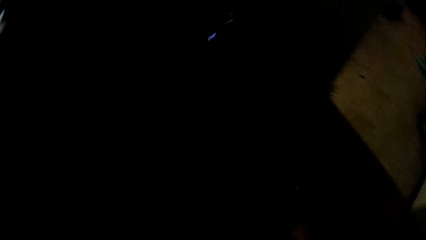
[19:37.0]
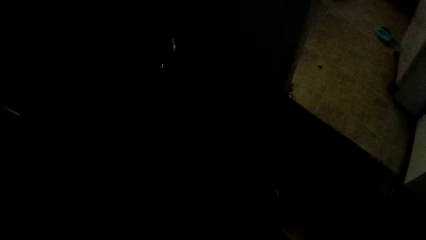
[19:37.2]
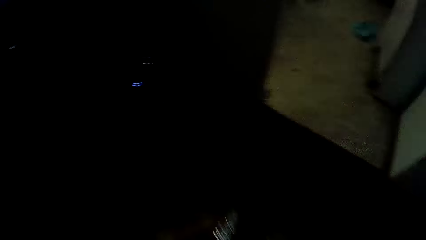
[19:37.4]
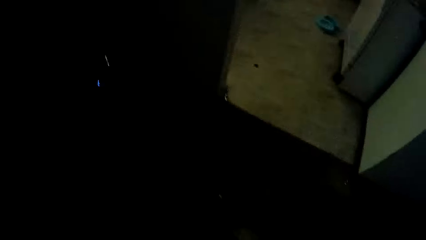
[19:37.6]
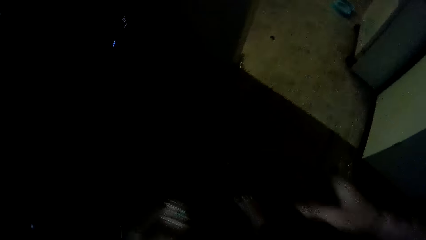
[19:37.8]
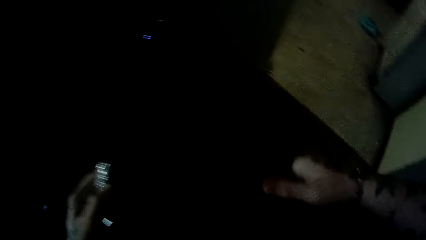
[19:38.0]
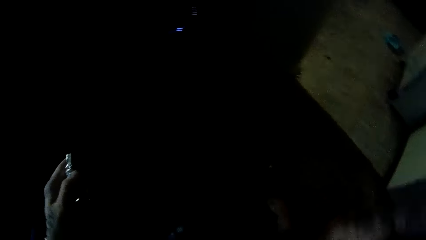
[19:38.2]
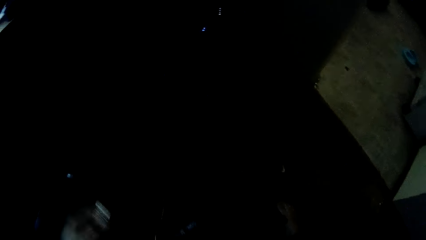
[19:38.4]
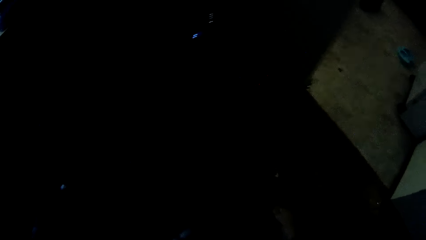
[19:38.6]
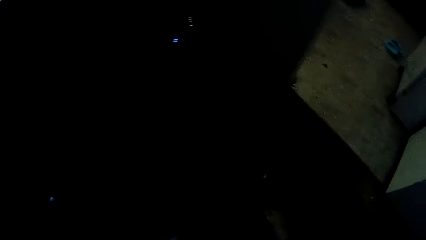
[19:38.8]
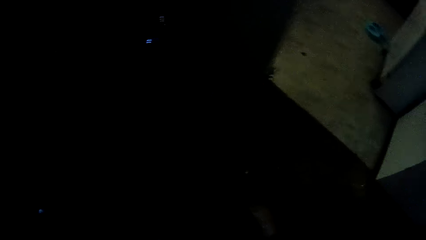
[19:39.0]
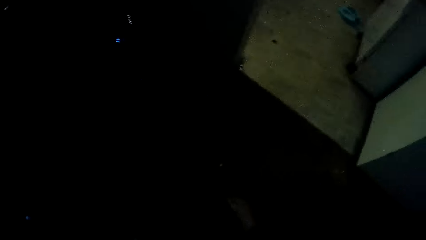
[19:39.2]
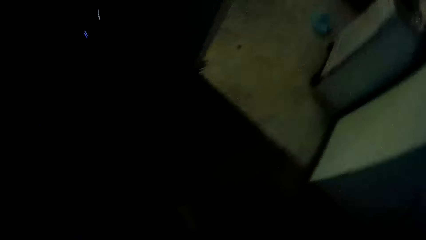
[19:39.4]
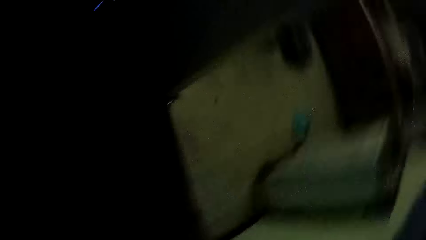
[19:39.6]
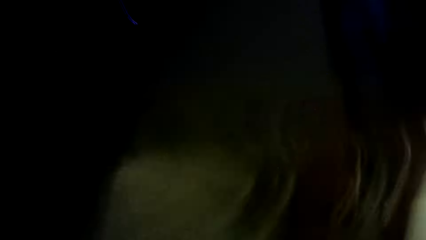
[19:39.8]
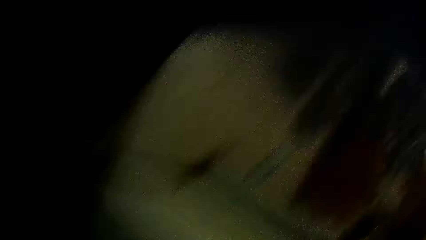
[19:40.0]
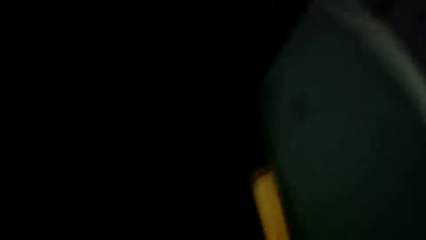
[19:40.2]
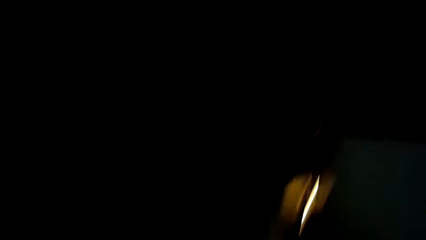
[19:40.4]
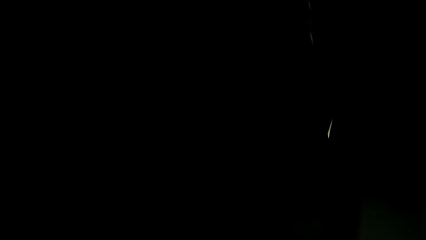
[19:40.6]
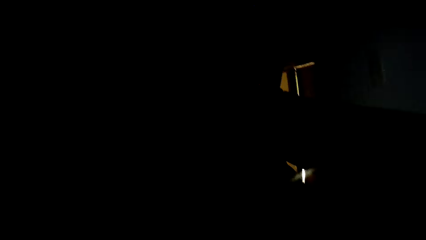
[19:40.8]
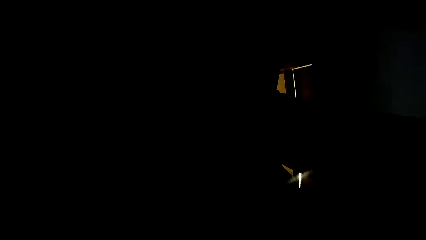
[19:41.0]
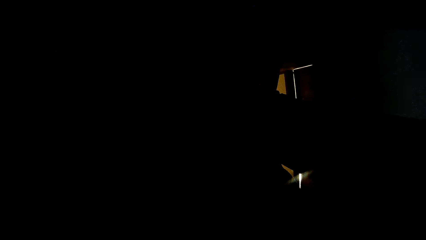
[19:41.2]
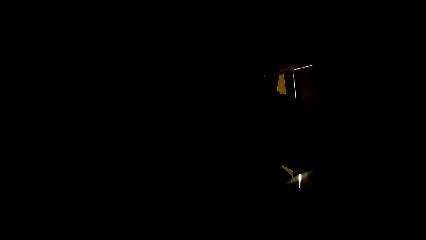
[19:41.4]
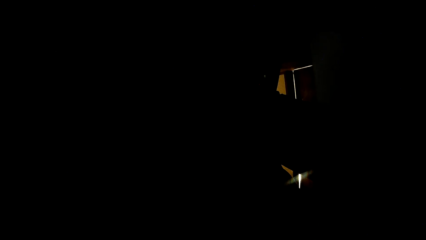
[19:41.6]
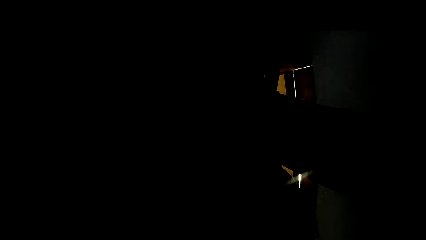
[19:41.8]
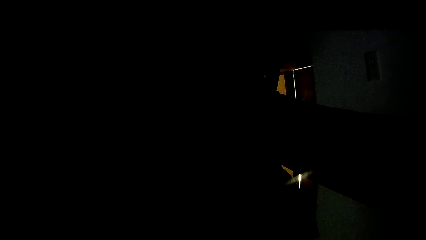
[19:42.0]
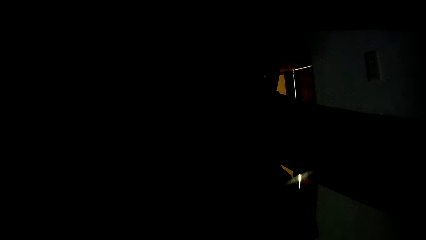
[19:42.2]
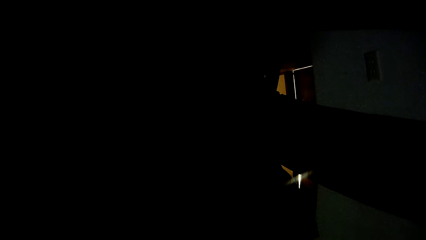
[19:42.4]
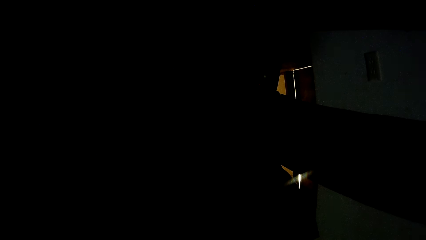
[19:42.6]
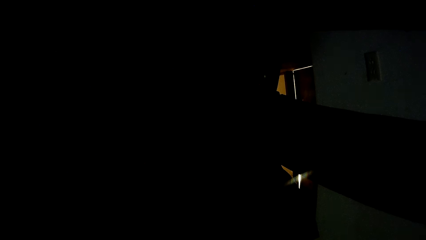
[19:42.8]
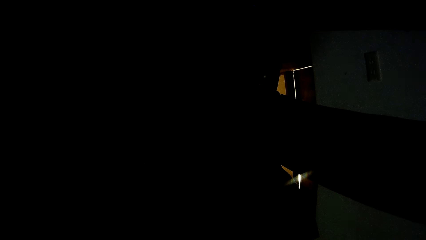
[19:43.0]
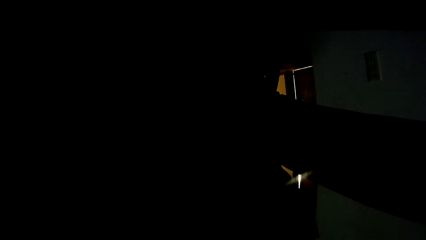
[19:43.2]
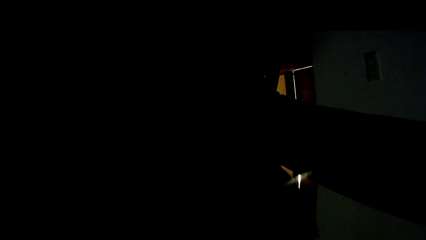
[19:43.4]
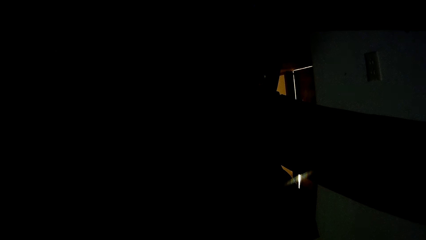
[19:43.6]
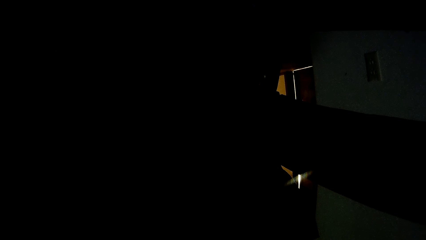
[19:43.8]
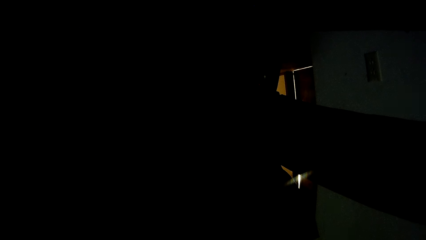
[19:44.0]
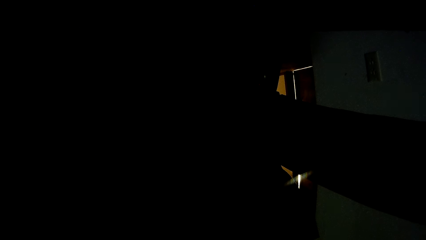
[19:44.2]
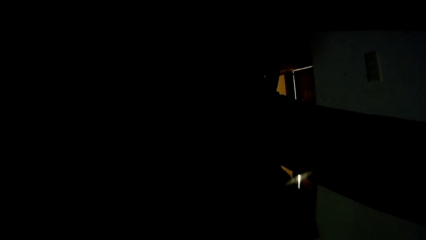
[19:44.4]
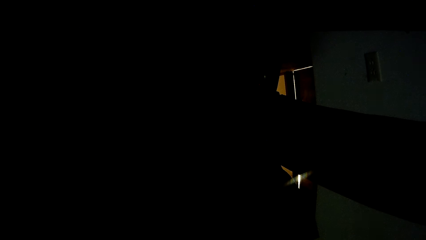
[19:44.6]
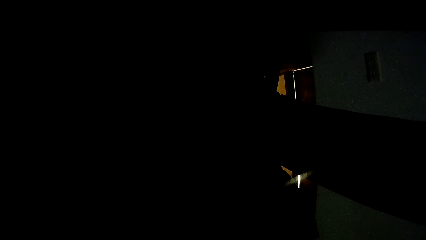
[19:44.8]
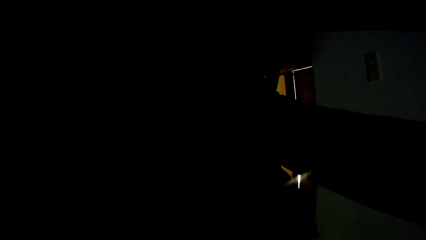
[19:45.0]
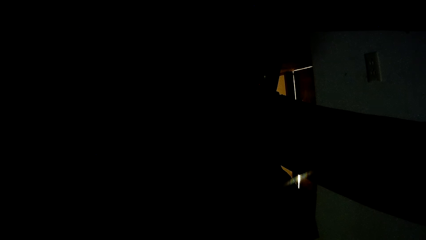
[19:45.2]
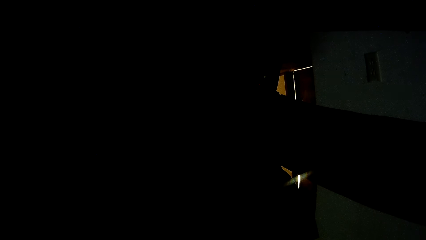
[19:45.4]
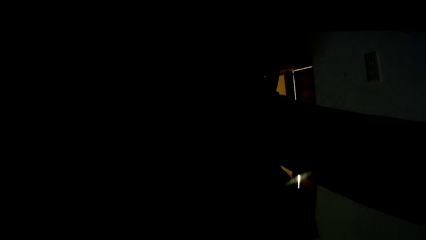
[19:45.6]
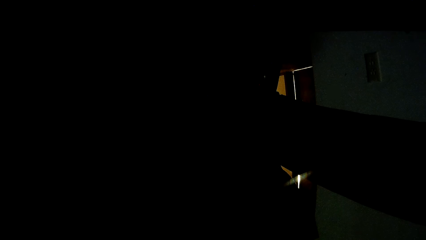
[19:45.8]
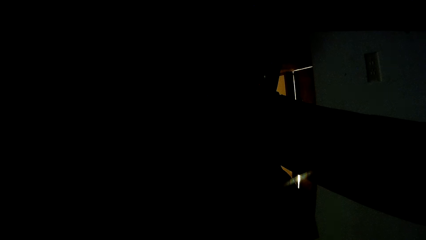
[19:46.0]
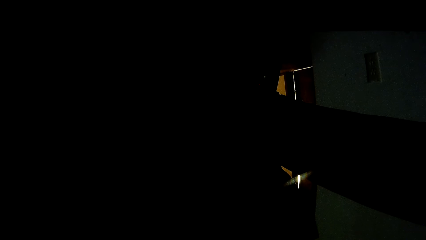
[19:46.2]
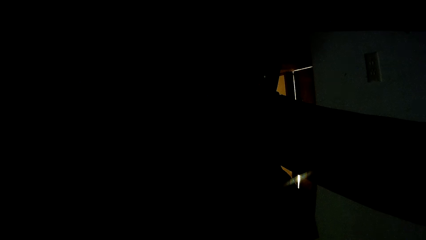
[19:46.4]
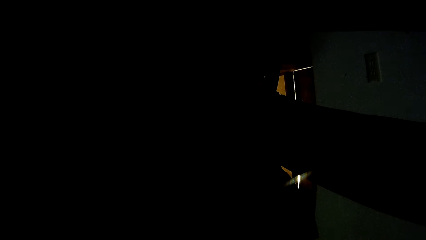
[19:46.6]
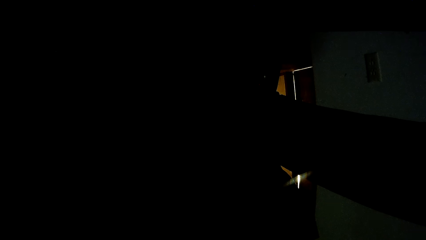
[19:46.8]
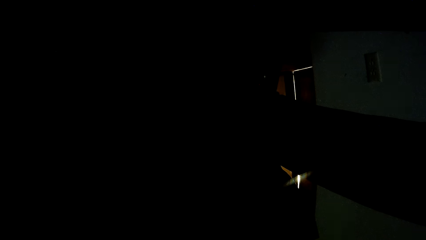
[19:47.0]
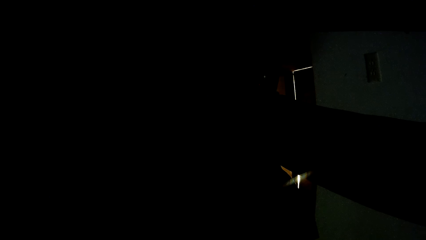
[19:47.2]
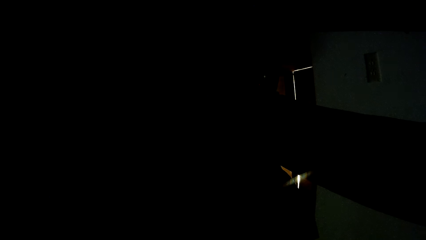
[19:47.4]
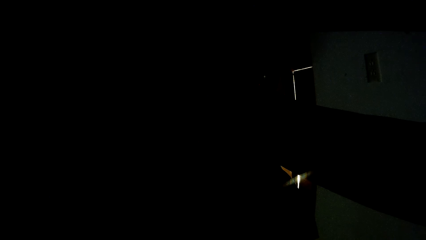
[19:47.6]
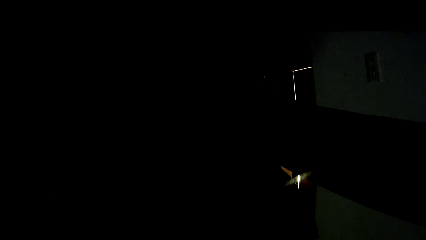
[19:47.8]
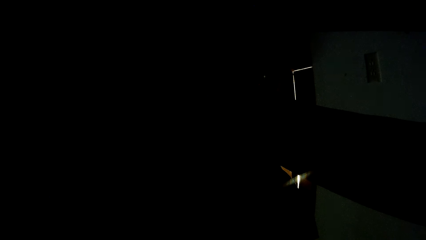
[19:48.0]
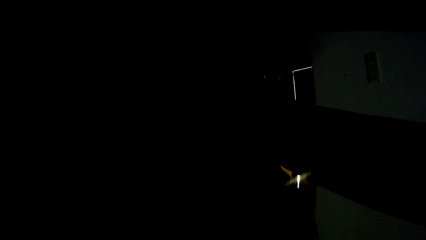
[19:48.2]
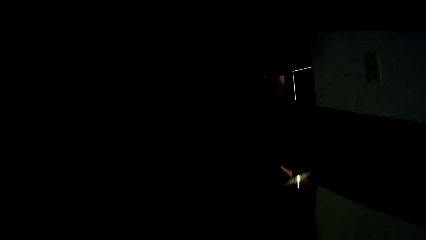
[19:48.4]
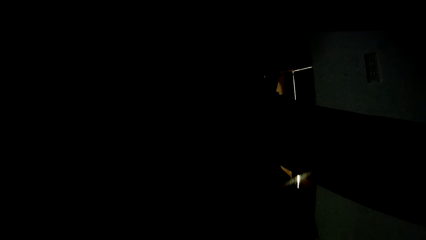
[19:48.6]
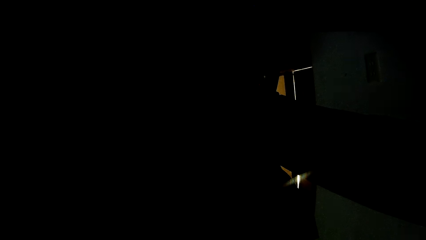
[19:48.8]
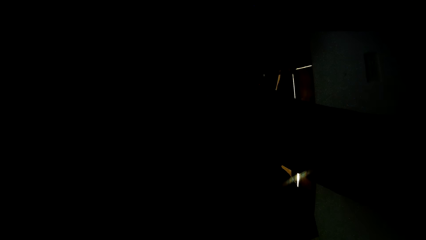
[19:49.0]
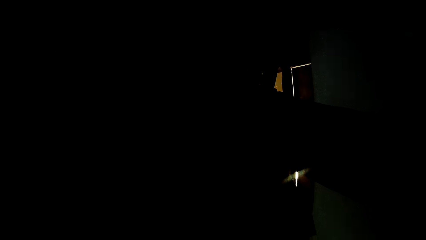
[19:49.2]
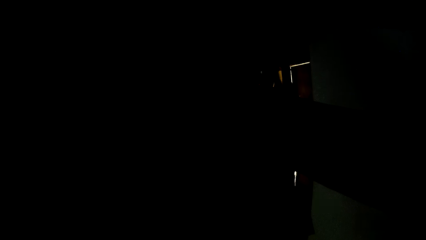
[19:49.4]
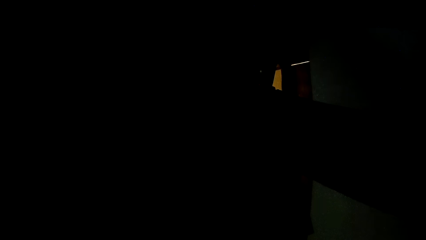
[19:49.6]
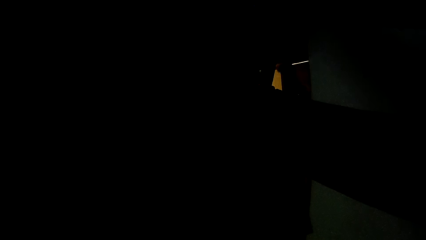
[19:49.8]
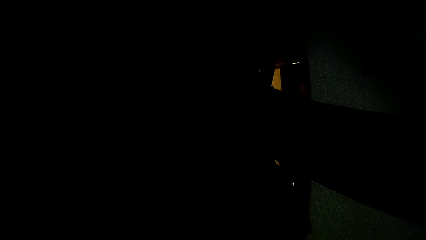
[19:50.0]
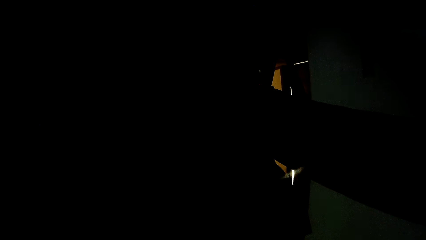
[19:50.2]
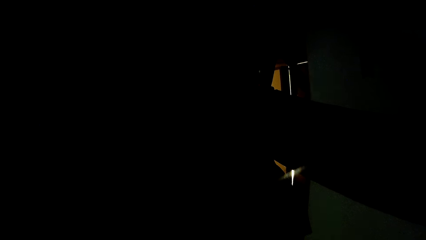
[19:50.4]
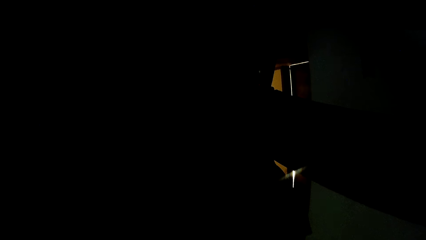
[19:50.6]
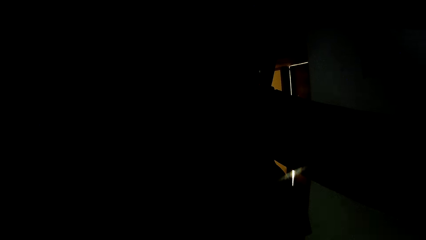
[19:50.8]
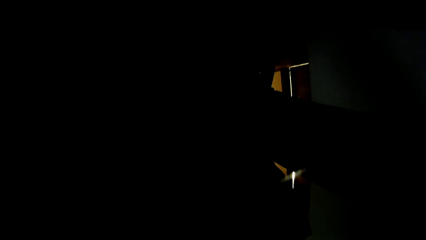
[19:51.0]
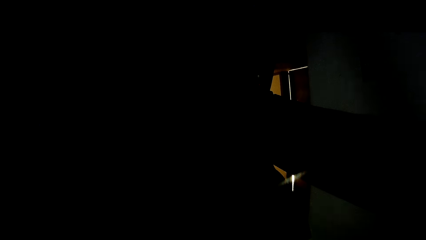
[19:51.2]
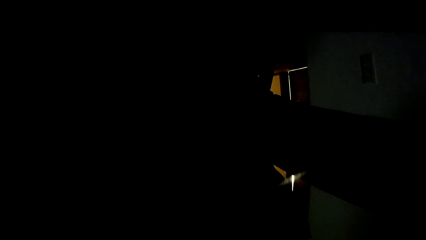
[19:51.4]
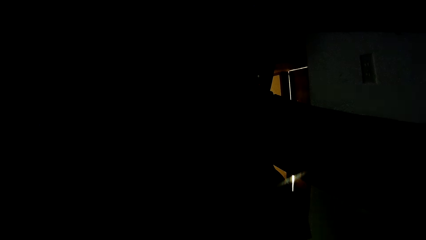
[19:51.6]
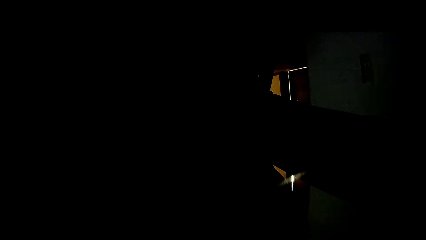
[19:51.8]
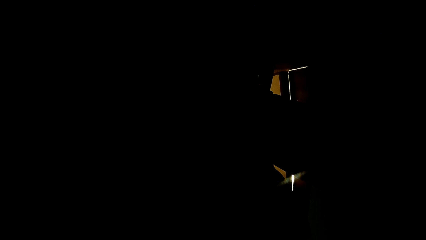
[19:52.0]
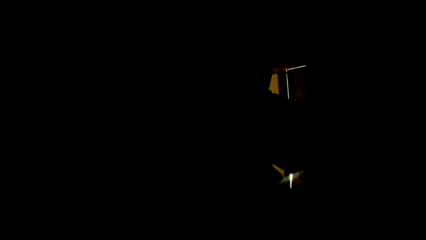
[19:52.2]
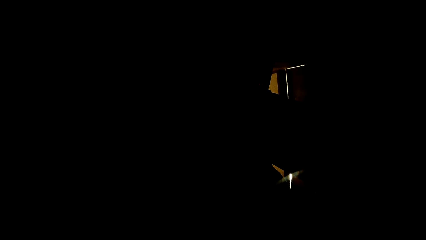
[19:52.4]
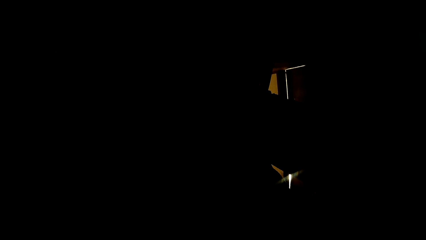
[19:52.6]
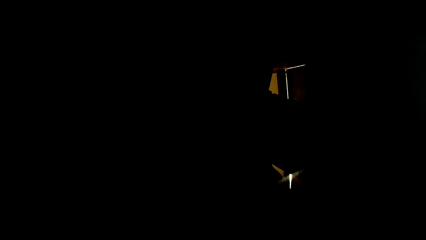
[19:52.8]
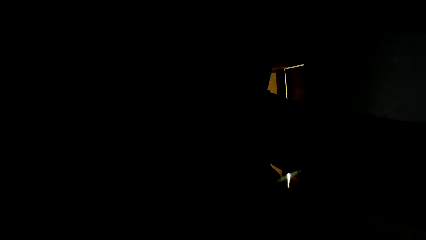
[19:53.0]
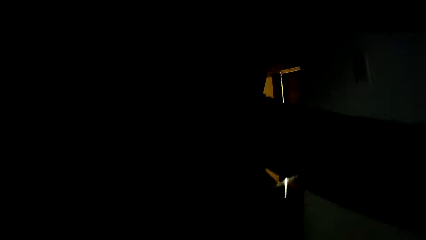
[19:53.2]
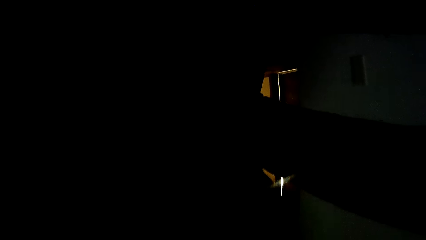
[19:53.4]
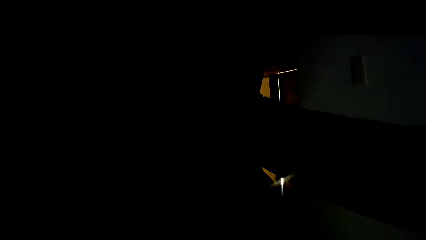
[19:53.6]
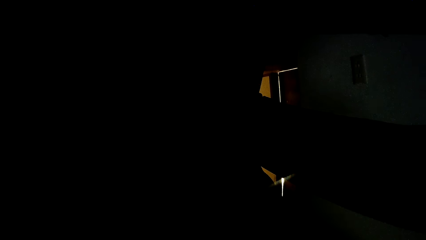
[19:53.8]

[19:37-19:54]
The camera wearer touches something. They drop the camera on the chair. They focus on a point.
